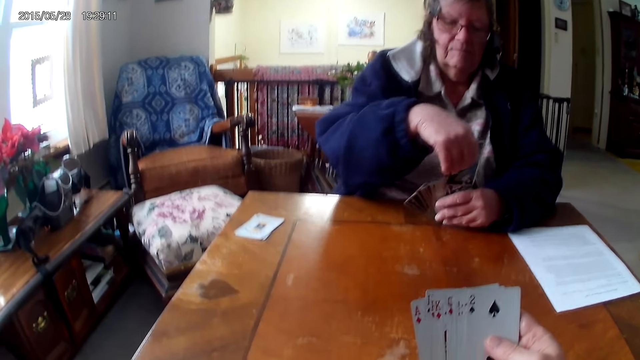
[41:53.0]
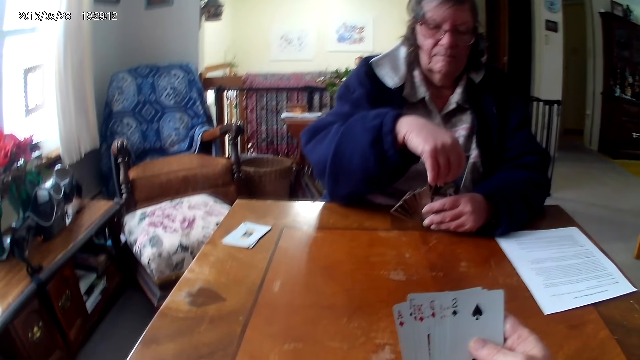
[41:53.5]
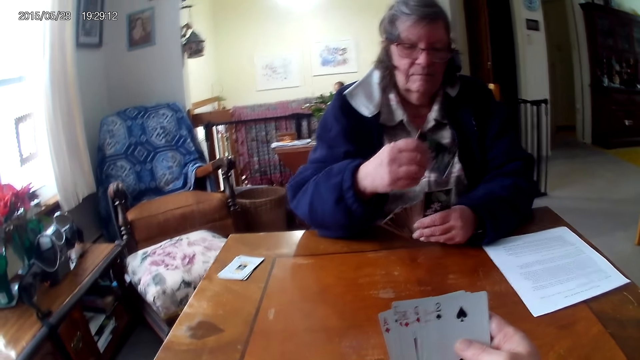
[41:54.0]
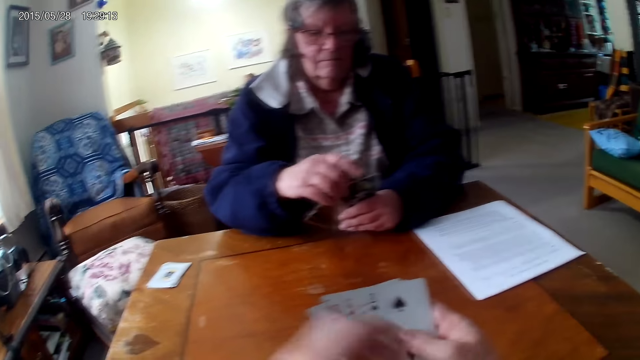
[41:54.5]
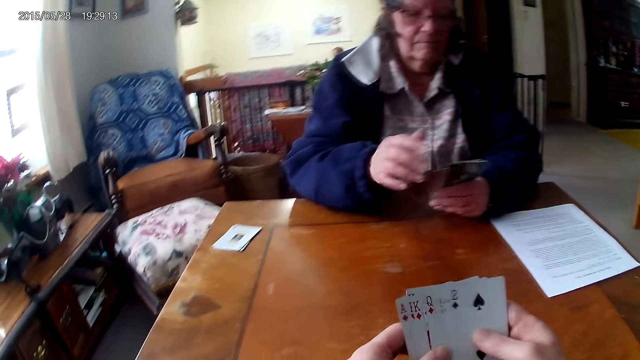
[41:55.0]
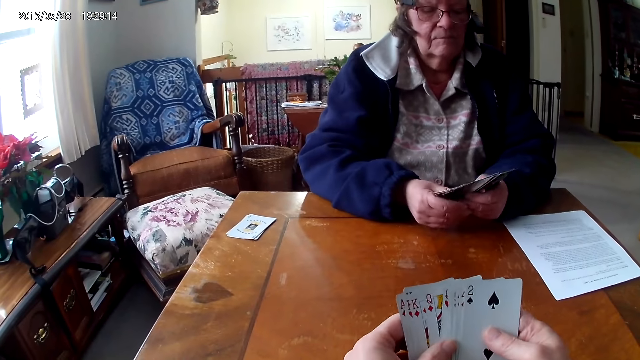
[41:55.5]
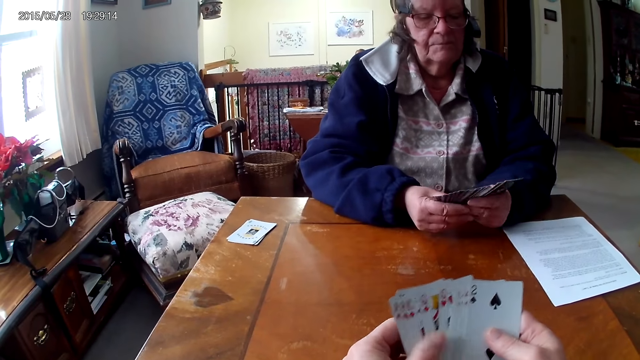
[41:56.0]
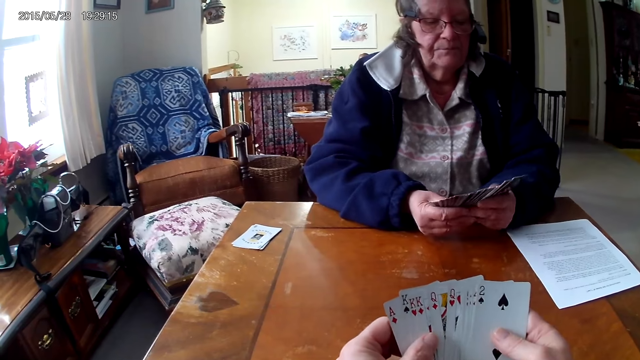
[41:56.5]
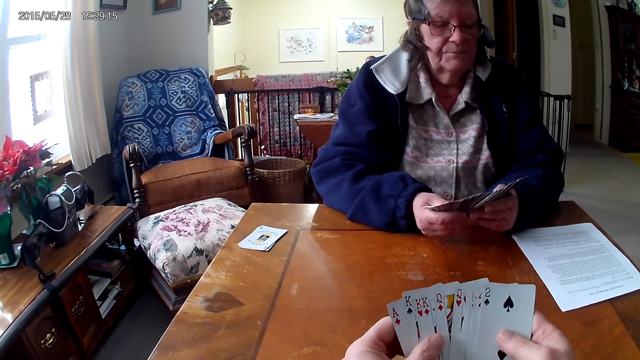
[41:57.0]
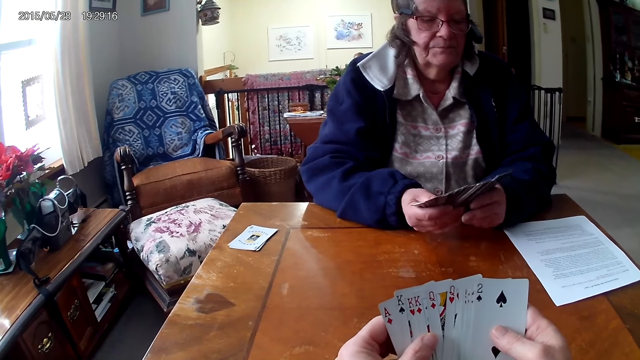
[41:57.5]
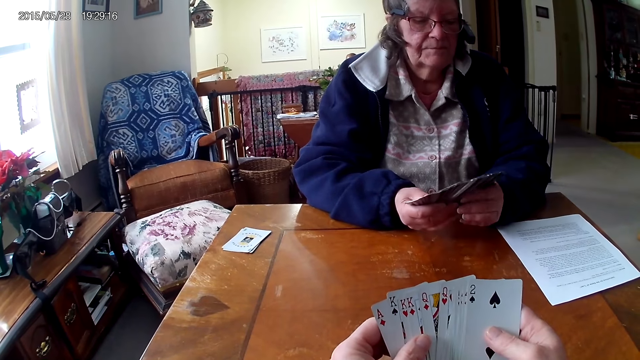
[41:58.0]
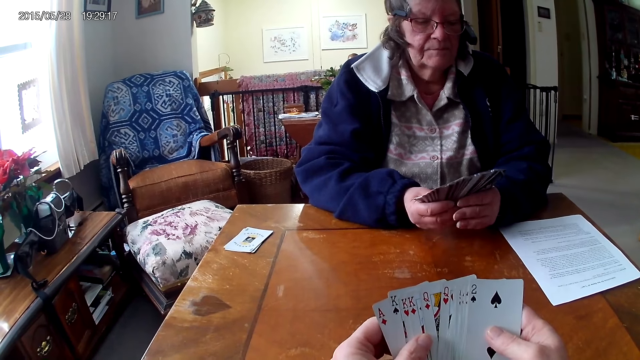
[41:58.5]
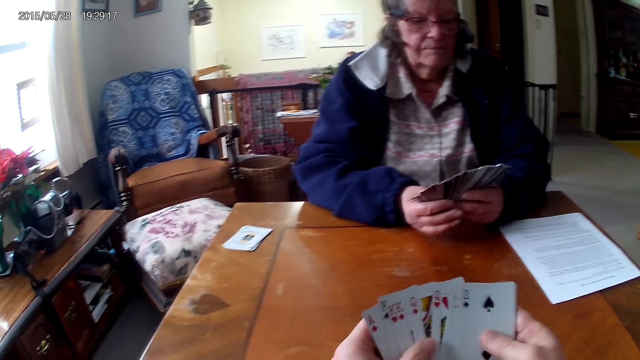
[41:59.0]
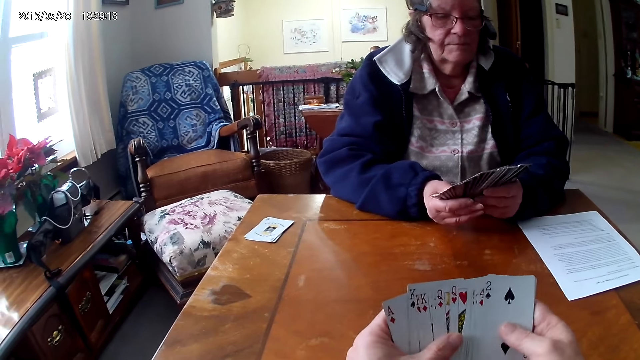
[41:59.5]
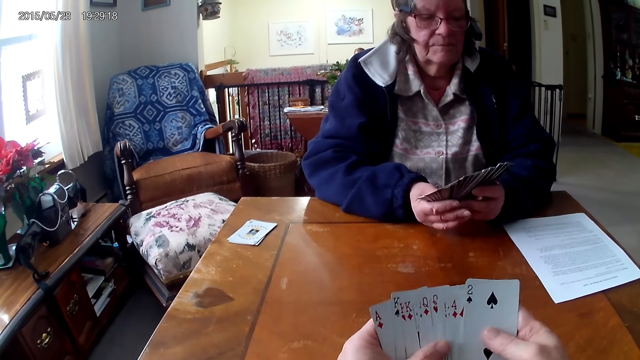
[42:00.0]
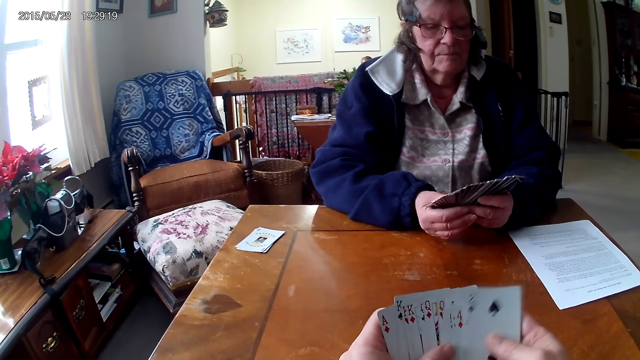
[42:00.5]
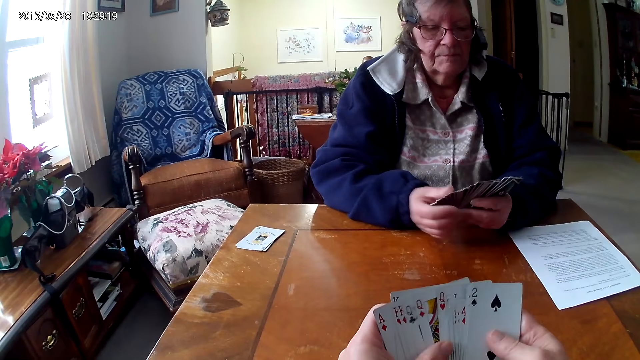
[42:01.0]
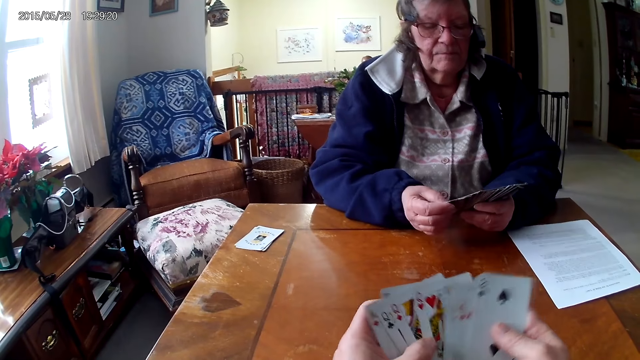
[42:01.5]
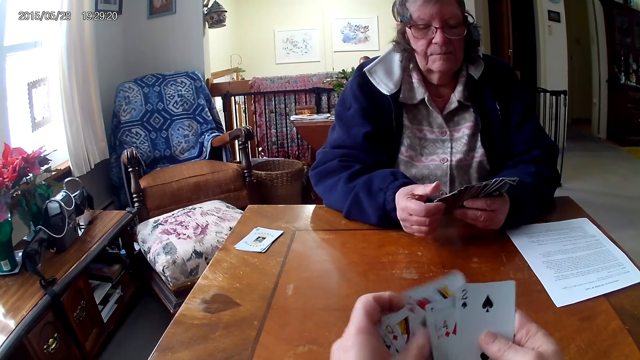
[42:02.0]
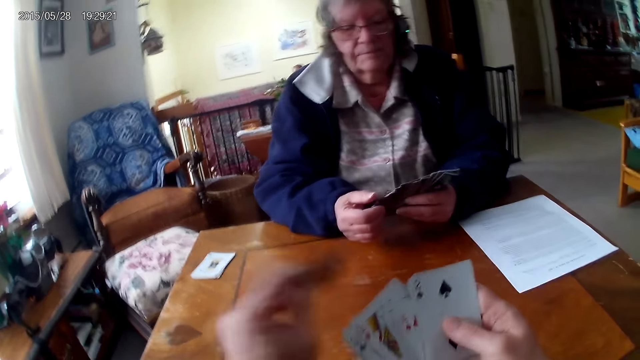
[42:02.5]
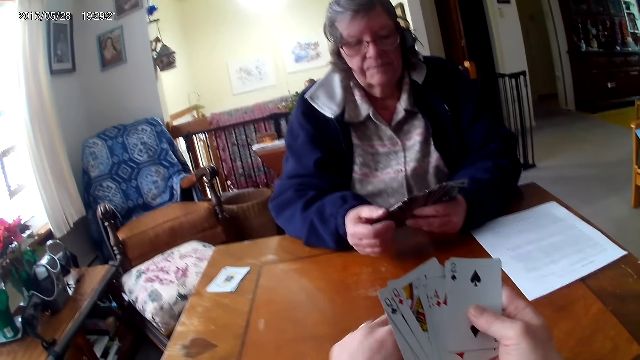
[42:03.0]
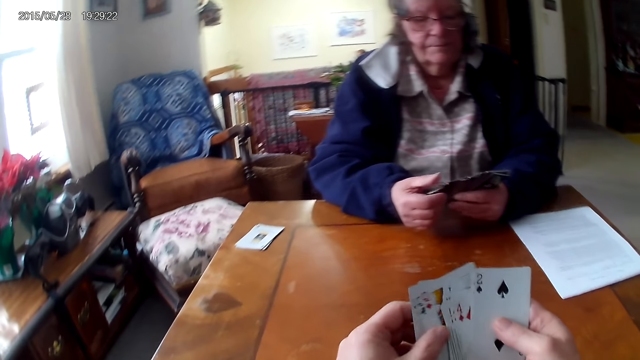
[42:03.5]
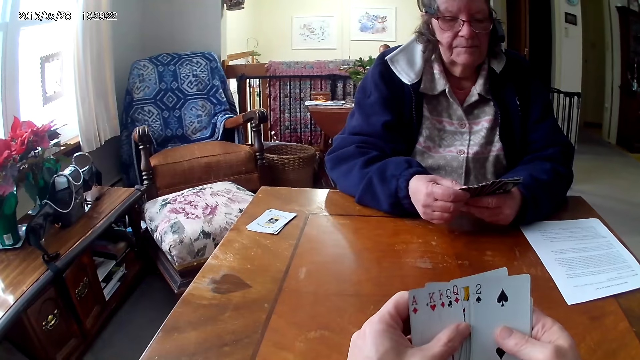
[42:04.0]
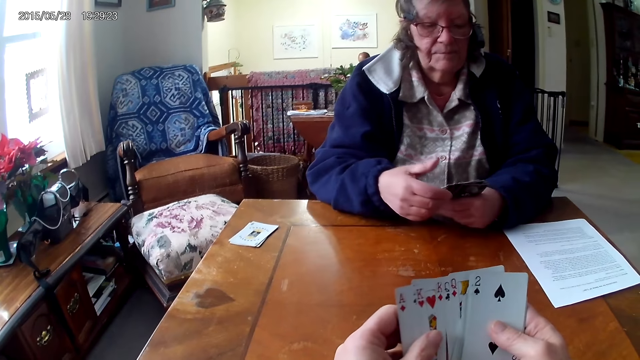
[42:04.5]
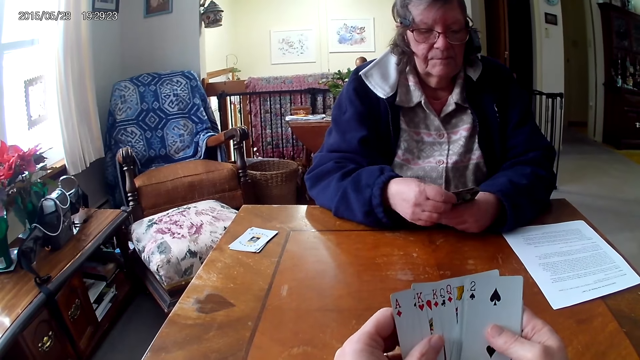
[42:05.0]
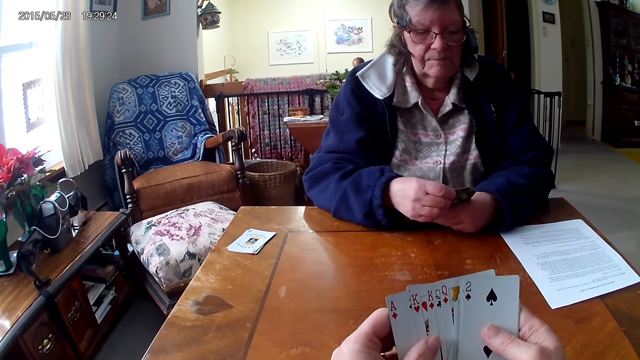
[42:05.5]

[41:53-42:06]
The camera wearer looks at the cards. They put a card on the table.

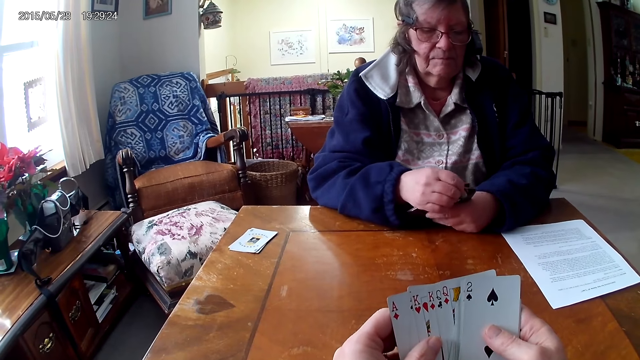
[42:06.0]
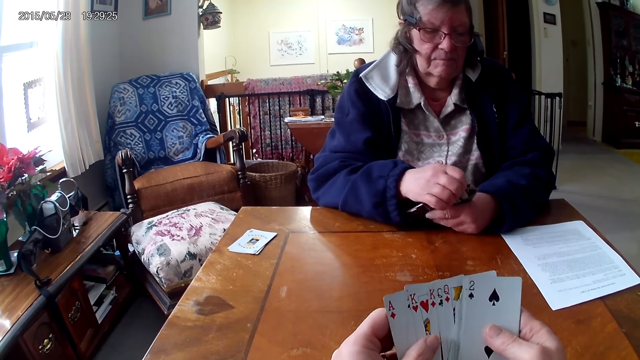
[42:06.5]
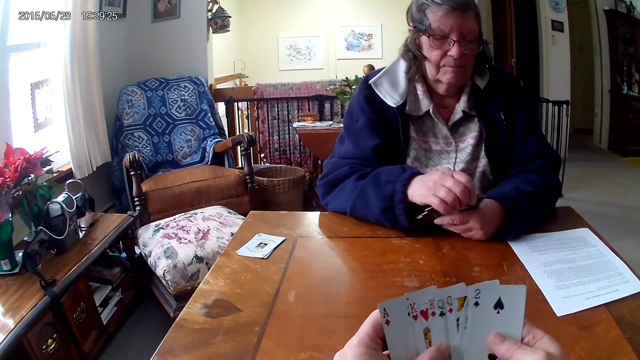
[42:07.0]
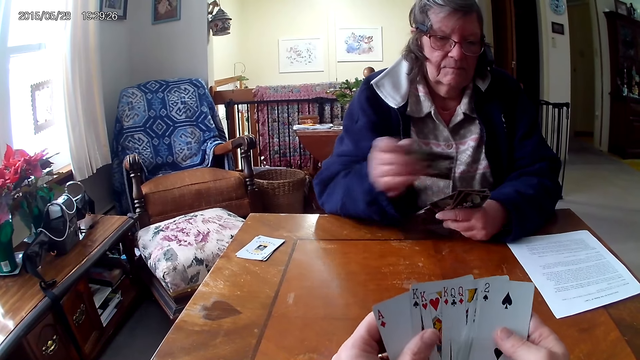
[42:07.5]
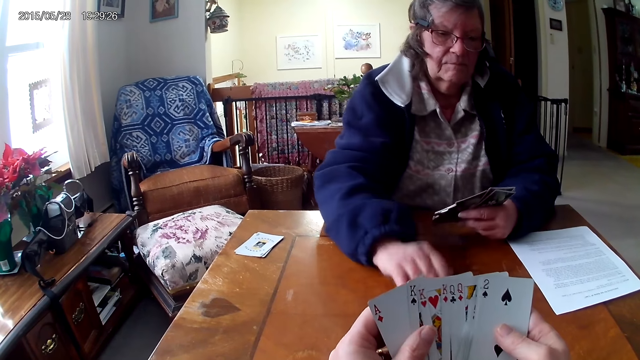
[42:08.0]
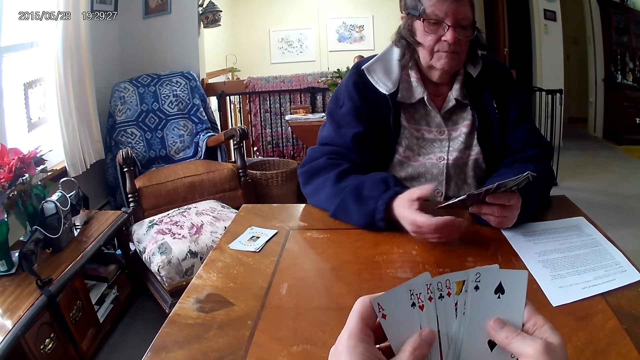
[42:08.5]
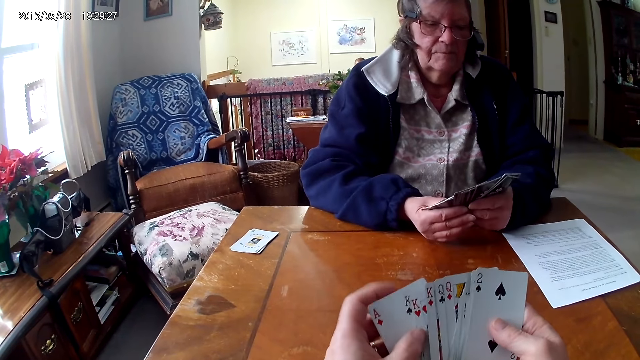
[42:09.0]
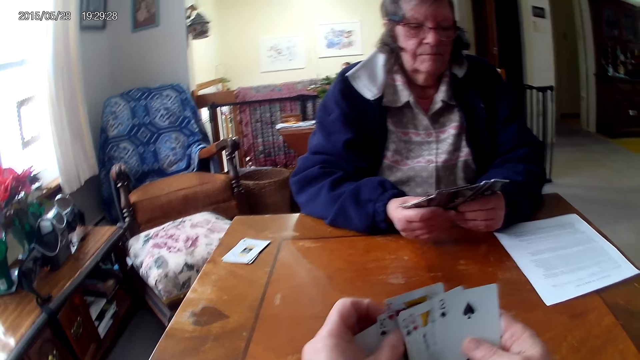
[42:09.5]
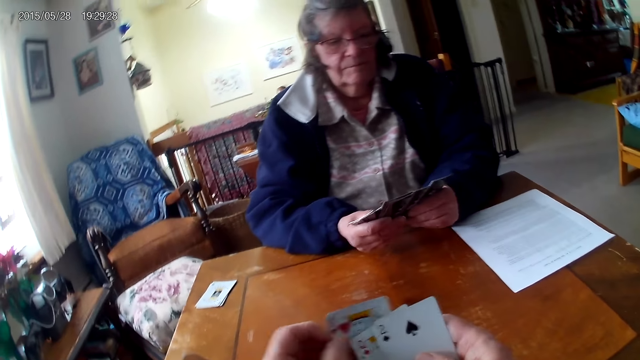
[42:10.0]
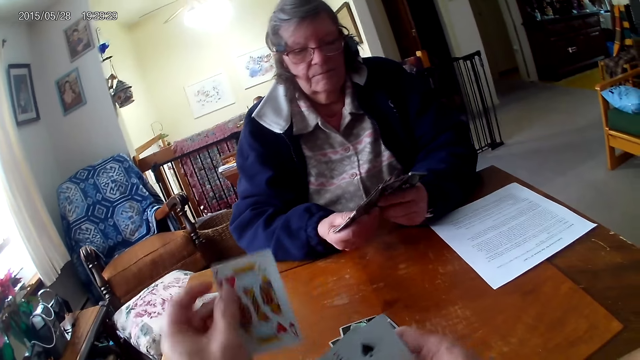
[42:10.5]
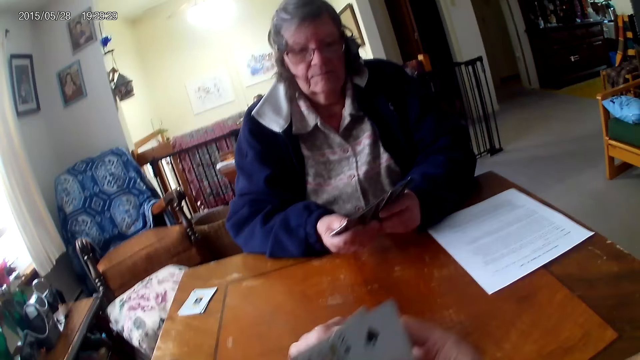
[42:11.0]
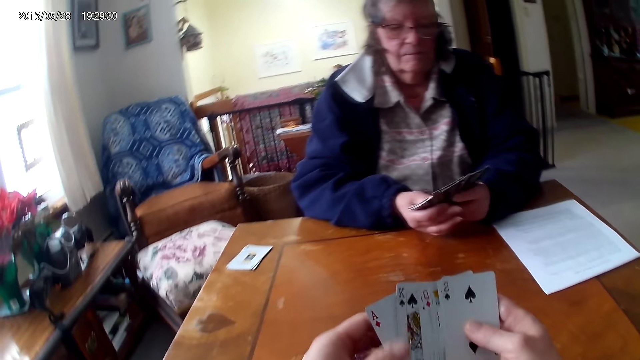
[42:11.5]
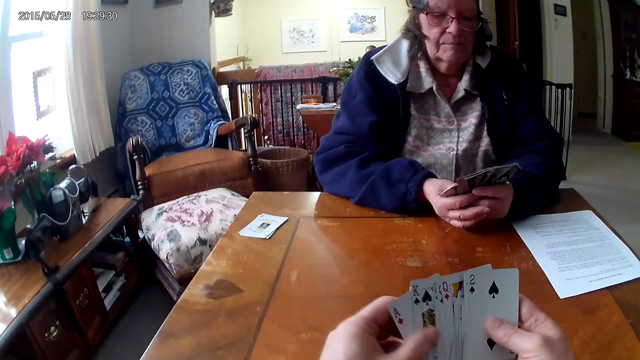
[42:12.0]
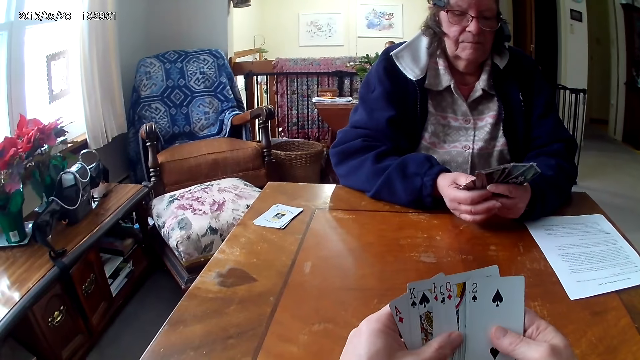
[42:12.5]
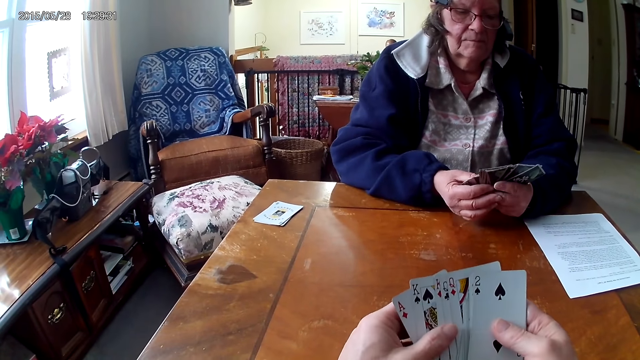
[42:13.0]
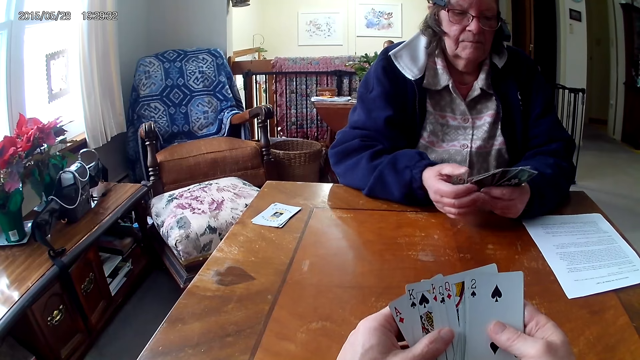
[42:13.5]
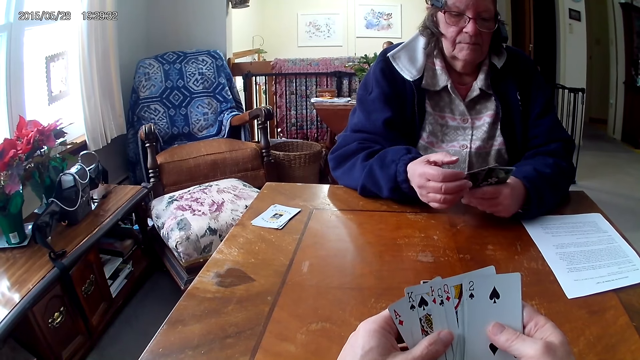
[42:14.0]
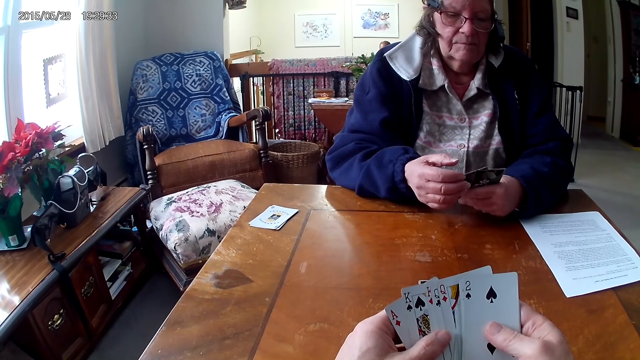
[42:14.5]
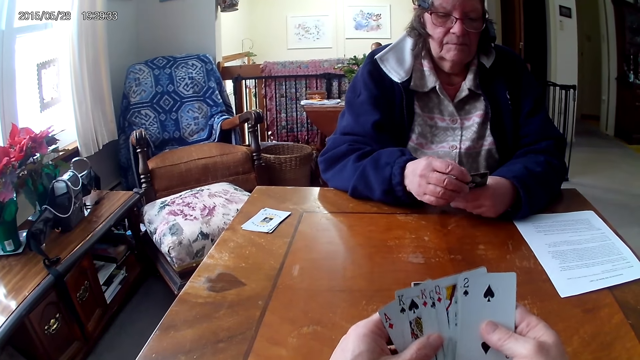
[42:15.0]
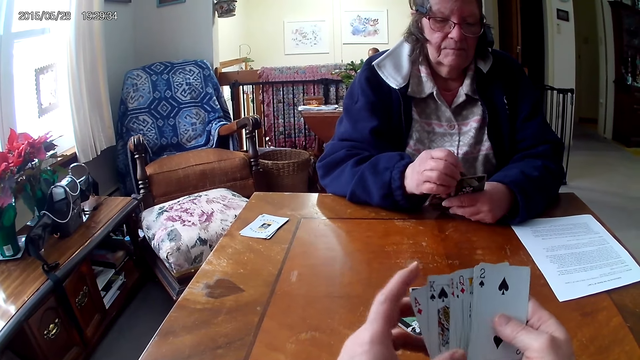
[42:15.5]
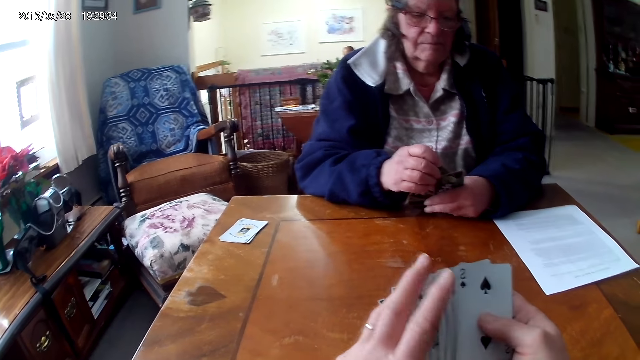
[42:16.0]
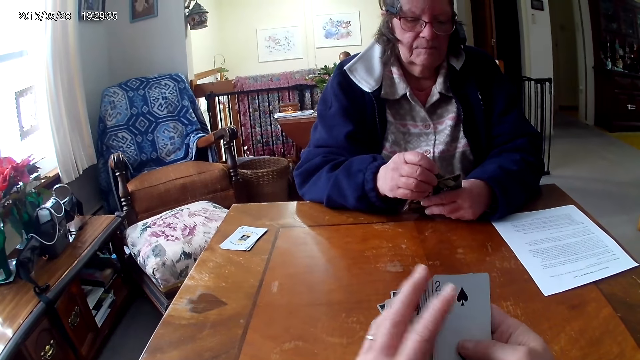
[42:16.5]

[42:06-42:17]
A woman puts the card on the table. The camera wearer throws a card on the table.
